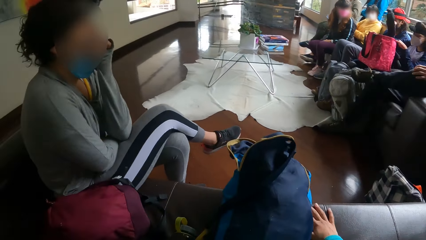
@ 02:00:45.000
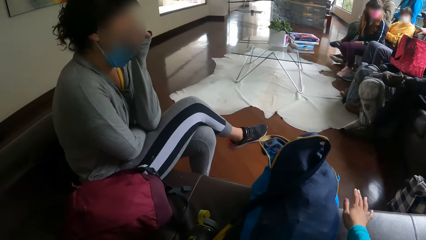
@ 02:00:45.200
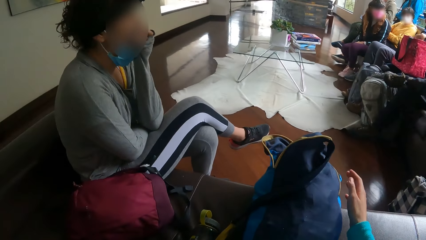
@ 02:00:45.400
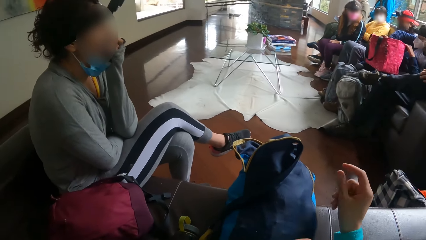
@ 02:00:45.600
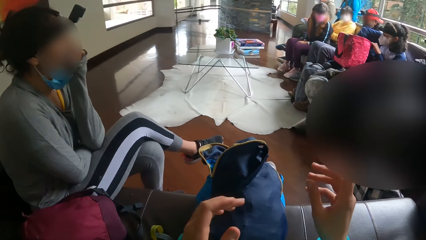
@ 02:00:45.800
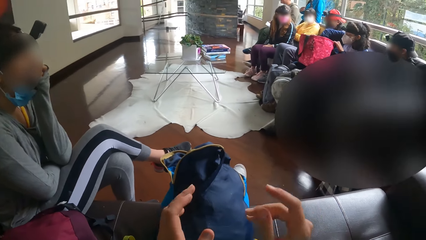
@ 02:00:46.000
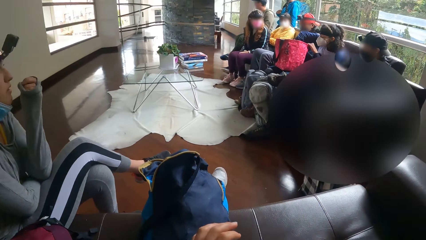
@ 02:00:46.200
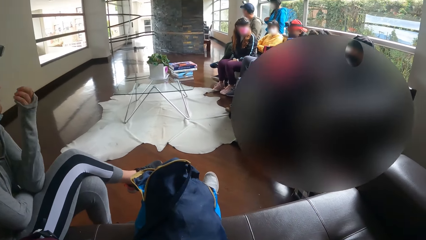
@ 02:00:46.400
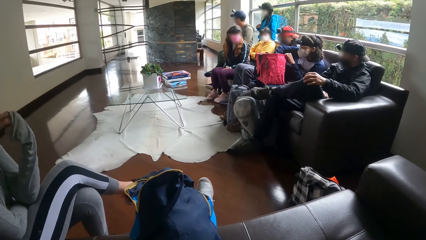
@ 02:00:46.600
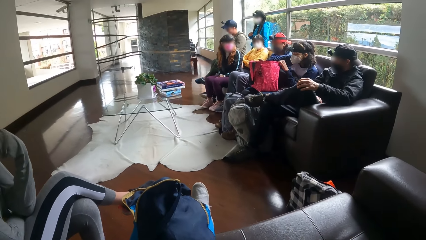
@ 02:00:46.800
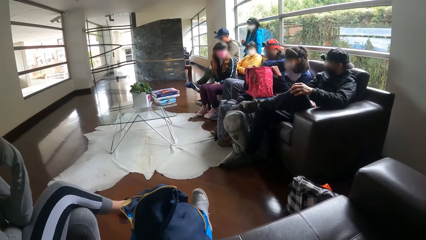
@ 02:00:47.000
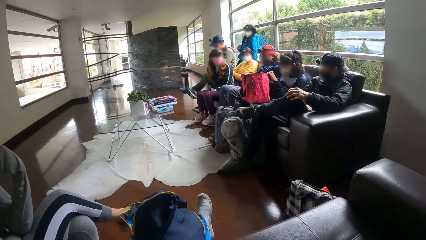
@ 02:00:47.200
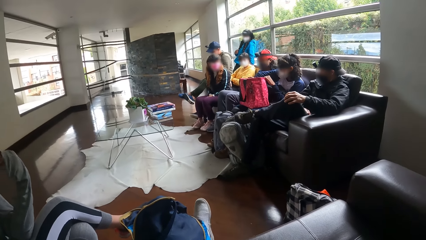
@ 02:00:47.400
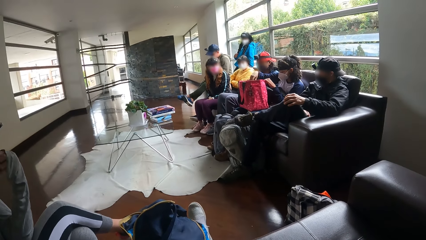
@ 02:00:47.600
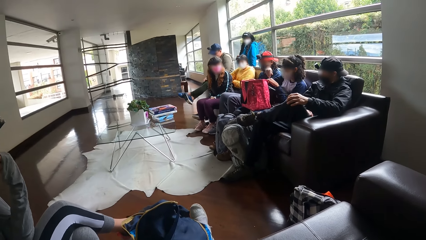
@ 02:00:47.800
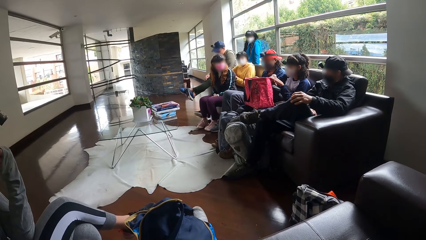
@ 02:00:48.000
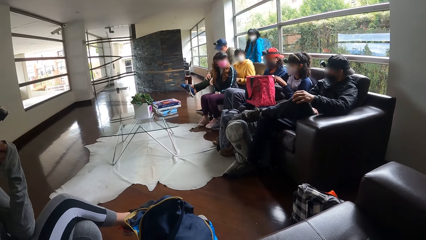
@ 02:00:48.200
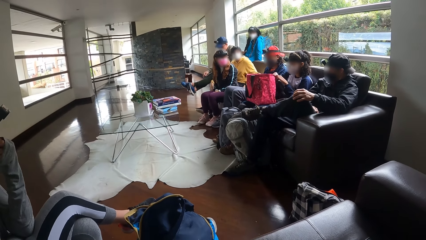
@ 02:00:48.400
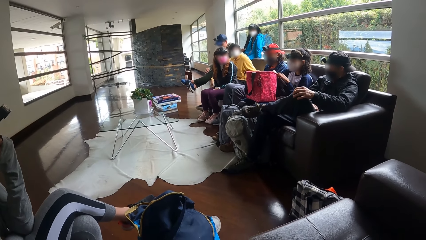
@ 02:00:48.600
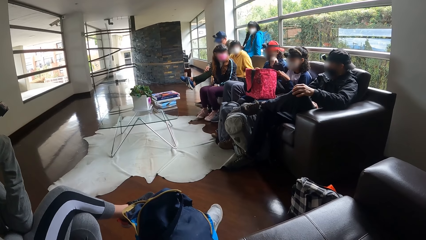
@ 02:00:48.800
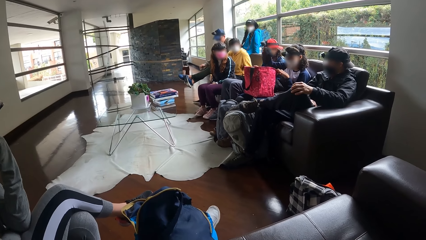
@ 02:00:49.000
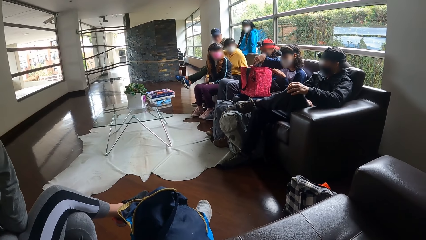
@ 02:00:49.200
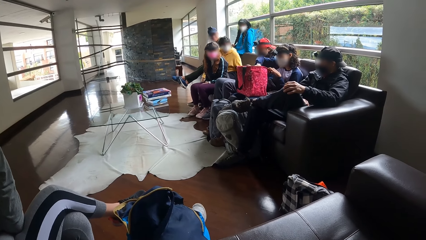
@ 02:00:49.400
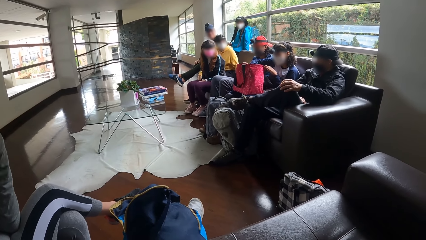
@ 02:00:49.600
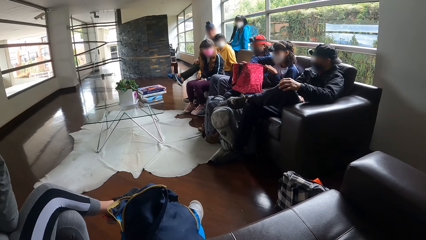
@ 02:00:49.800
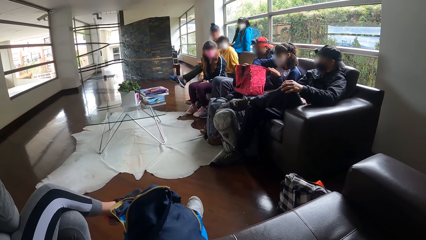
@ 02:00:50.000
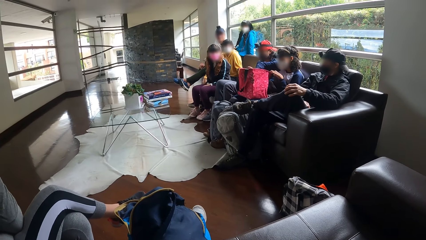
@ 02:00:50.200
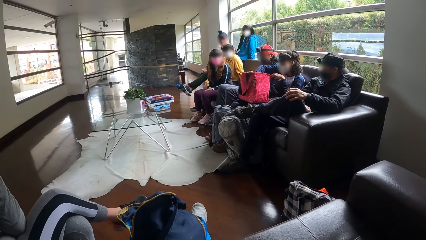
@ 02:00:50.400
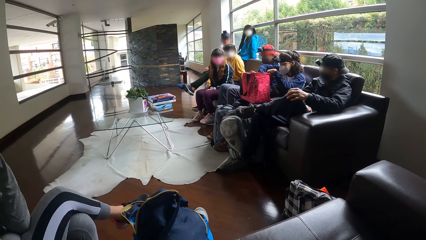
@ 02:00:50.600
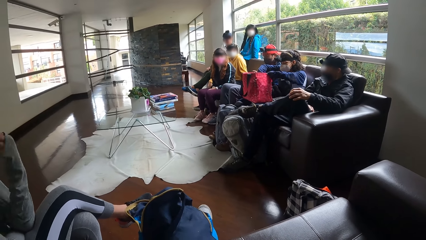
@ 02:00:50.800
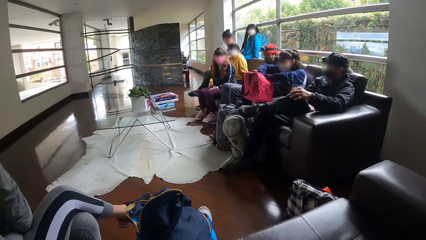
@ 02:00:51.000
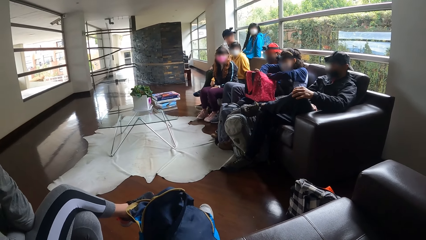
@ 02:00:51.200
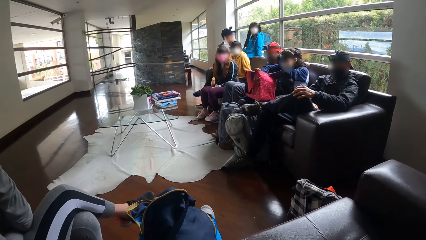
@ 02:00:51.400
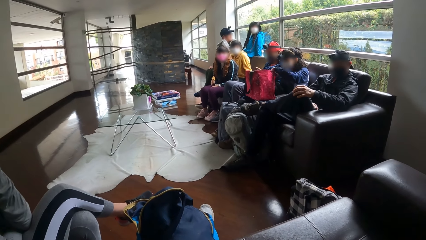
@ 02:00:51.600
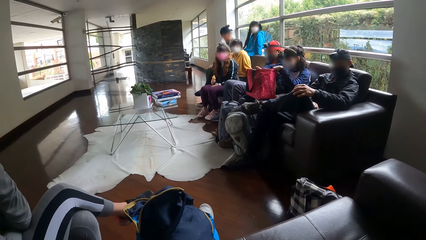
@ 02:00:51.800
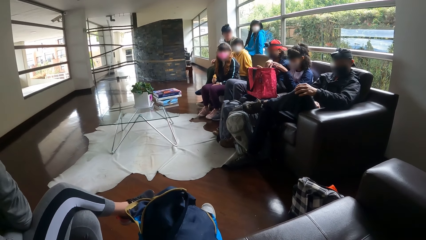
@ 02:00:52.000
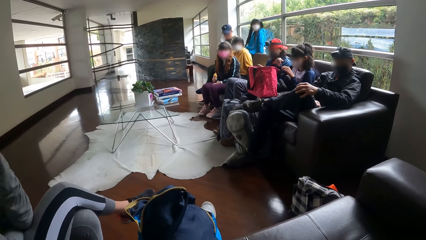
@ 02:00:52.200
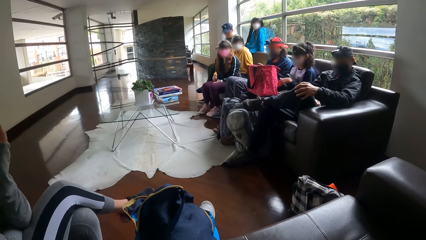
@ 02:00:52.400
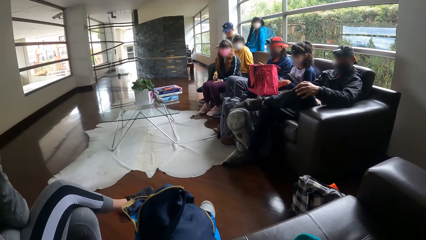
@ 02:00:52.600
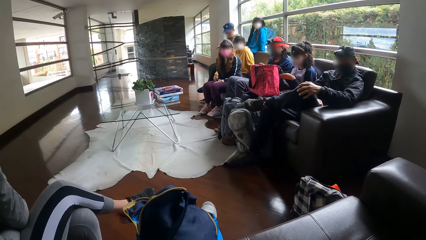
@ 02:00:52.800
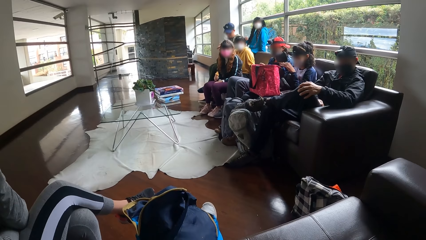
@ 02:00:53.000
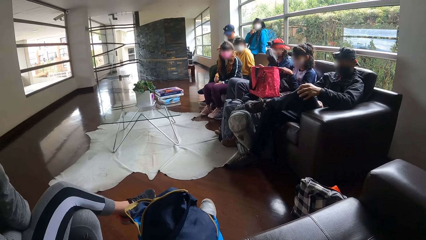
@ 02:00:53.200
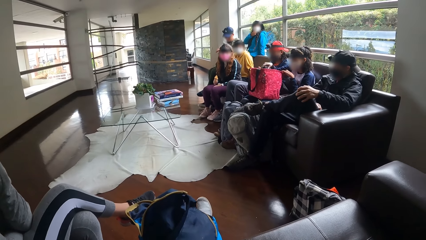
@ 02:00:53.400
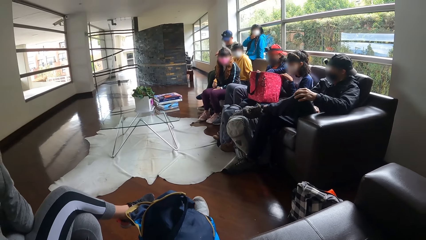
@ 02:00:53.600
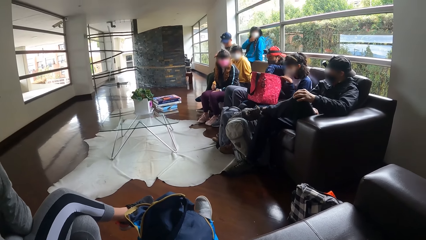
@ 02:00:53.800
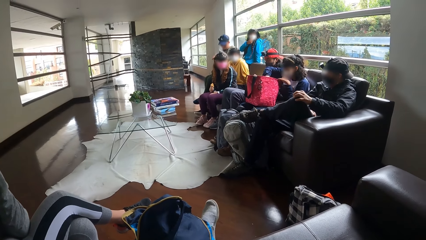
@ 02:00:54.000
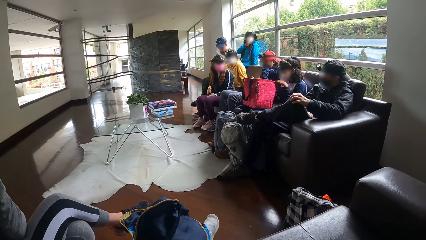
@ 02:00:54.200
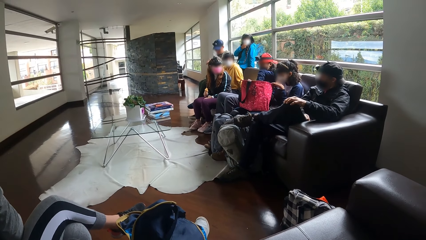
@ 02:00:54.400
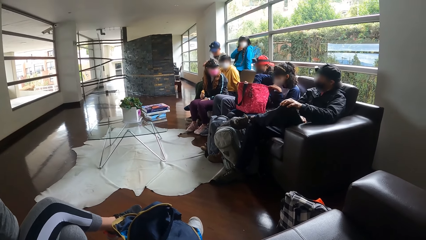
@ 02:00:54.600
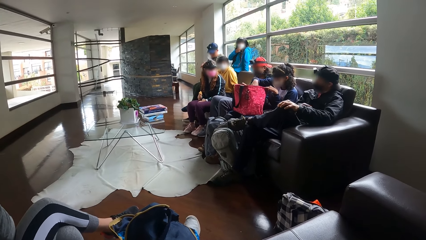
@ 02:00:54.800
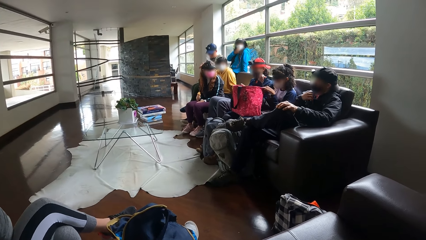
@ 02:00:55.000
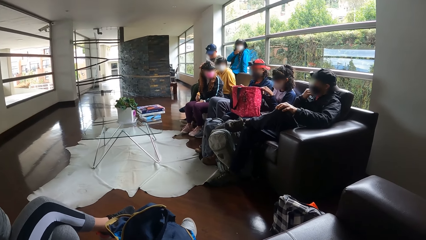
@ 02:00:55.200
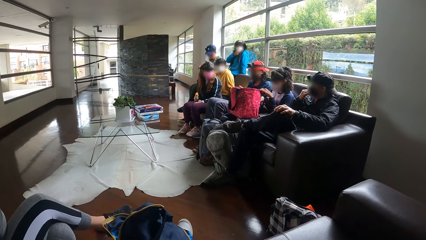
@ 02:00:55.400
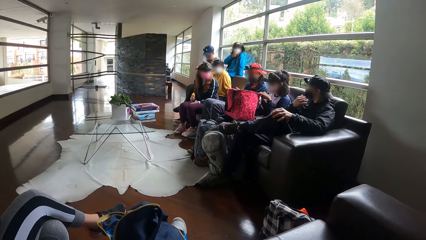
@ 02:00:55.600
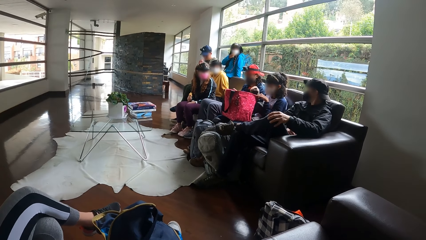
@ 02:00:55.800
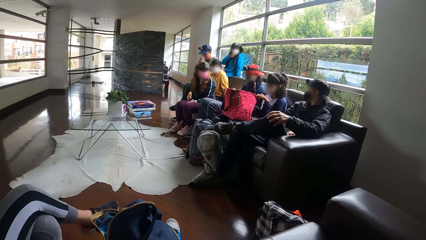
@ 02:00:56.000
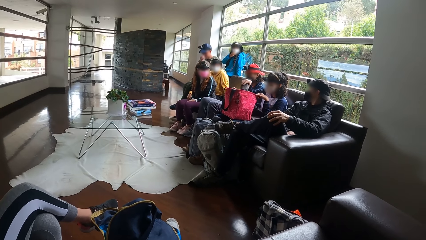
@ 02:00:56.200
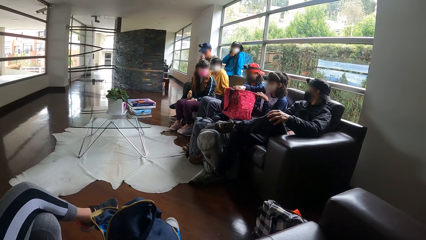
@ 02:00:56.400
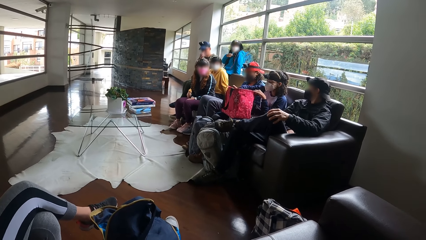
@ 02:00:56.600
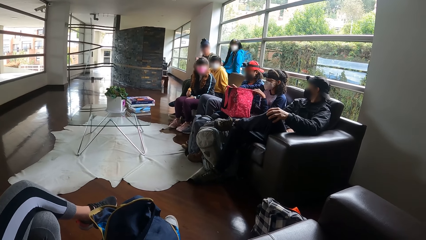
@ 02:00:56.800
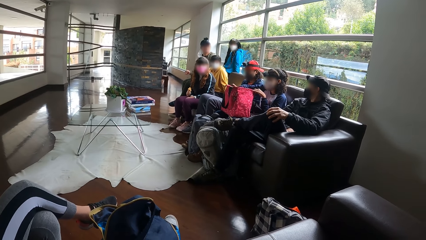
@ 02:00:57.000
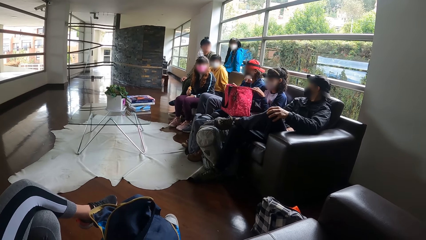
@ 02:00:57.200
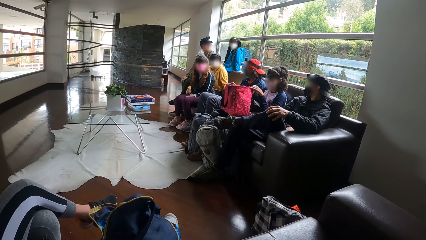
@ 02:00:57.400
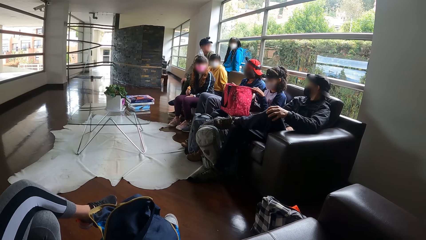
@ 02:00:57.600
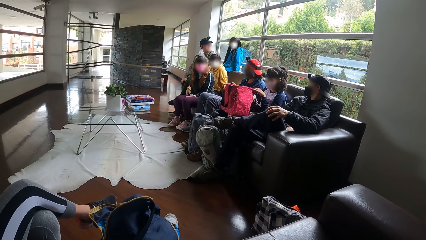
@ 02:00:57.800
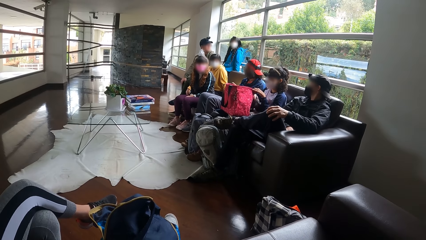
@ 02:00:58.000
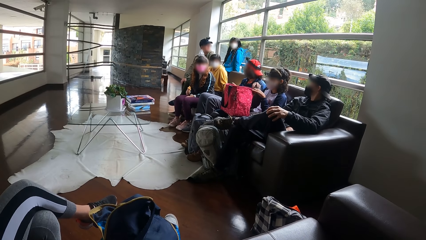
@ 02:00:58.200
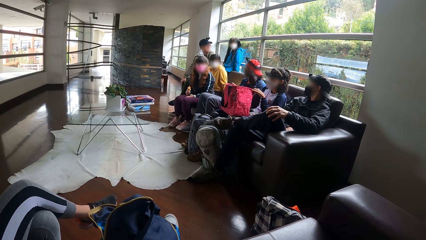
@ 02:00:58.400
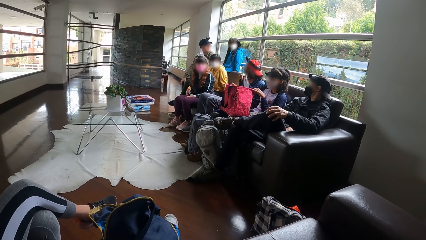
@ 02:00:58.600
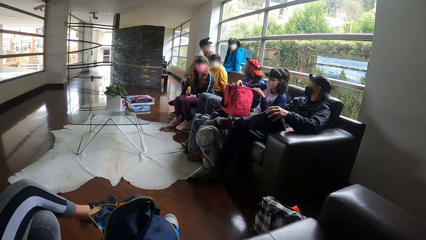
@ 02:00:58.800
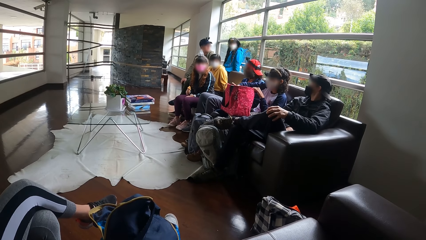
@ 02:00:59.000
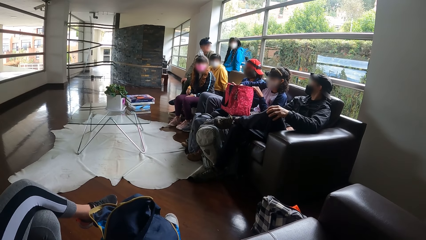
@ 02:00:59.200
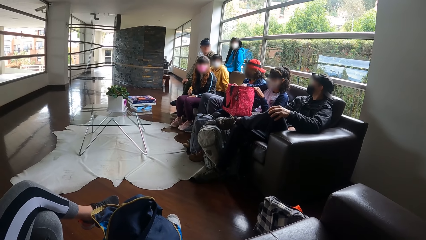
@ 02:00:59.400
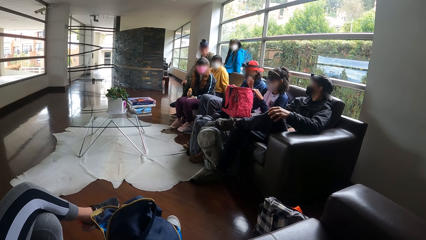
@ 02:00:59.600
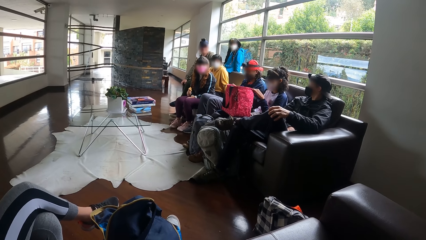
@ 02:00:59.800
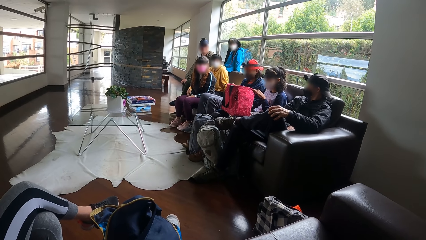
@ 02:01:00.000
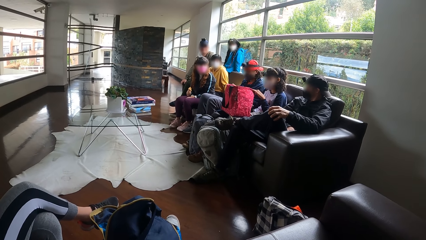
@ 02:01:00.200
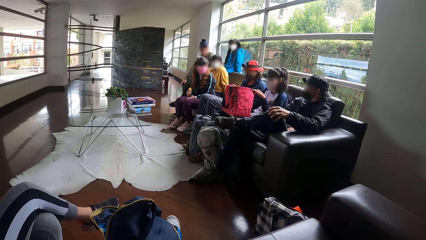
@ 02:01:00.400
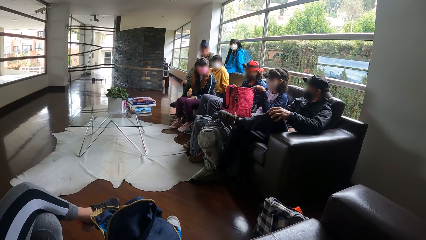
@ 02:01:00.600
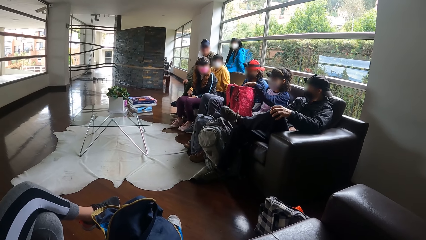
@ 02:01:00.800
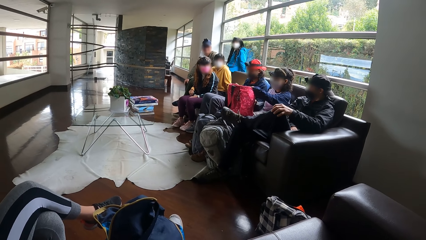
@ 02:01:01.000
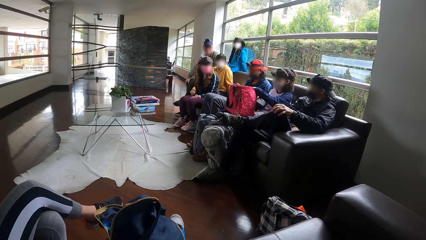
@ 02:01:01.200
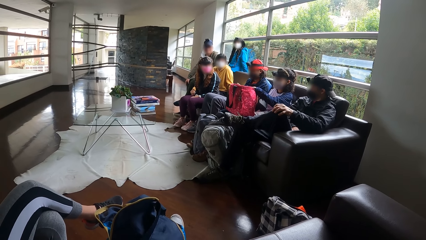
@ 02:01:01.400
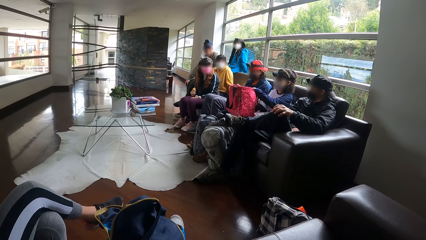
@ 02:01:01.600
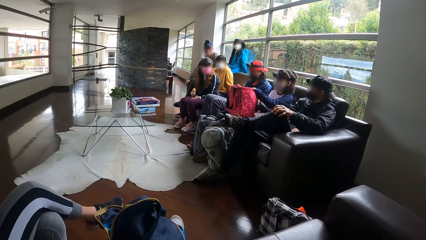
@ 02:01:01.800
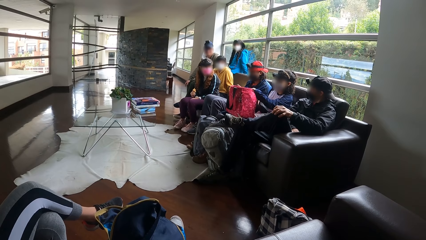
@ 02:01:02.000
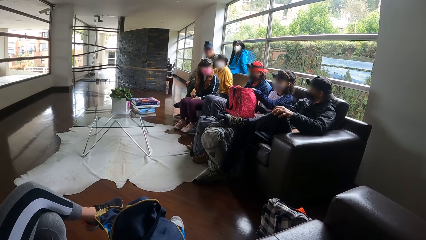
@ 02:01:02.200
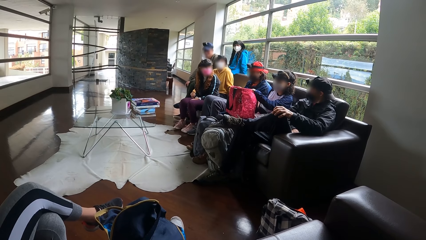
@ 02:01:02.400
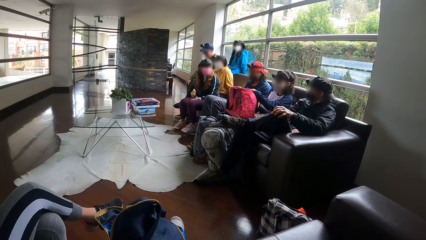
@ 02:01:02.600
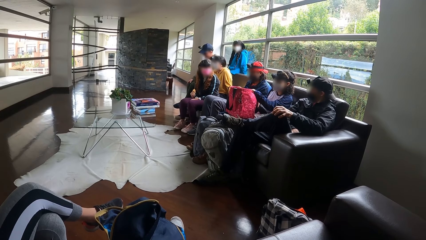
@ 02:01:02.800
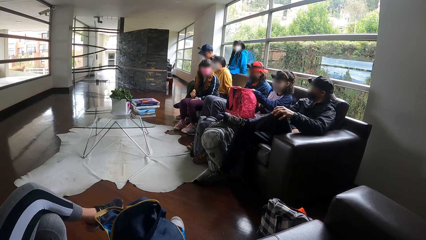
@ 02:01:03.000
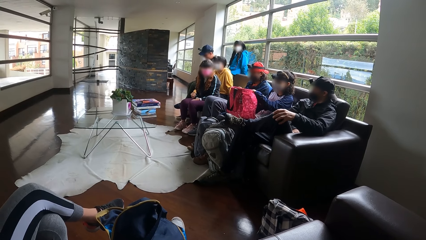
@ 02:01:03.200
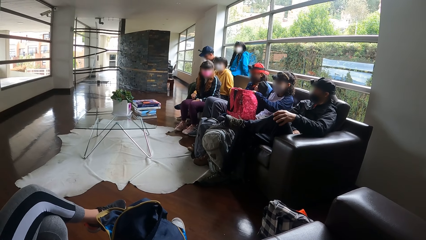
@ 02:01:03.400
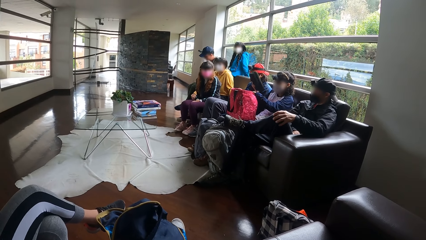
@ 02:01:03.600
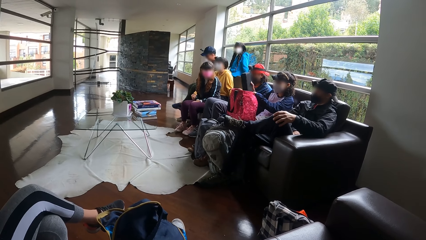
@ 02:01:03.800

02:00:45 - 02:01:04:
A woman picks up a purse from her legs with both hands and places the purse into the bag on her legs with her right hand. A man places something in the bag. The woman picks up a purse from her legs with both hands and places the purse into the bag on her legs with her right hand. The woman adjusts the purses on her legs with both hands. The woman picks up a purse from her legs with both hands and places the purse into the bag on her legs with her right hand. The camera wearer looks around the room. The woman picks up a purse from her legs with her right hand and places the purse into the bag on her legs with her right hand. The woman picks up a purse from her legs with her right hand and places the purse into the bag on her legs with her right hand. The man places something in the bag.
